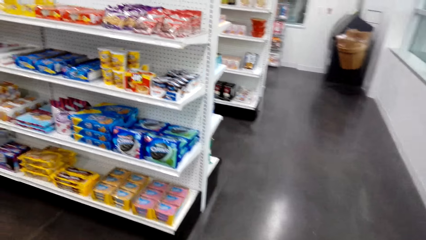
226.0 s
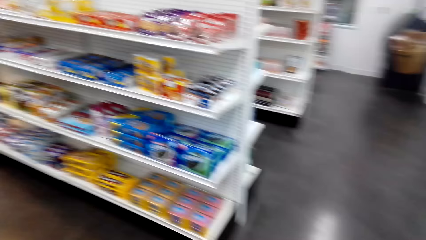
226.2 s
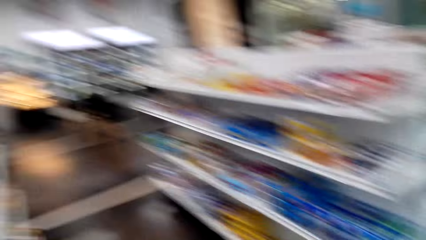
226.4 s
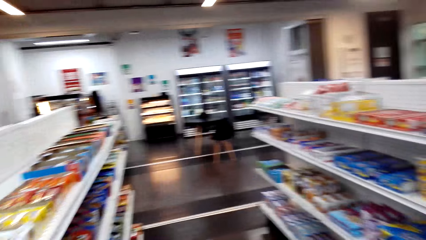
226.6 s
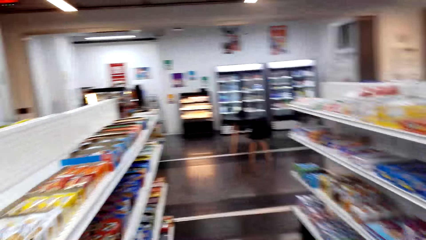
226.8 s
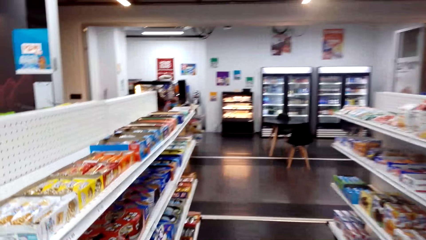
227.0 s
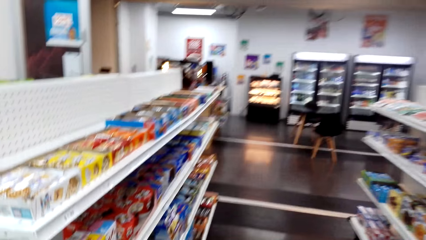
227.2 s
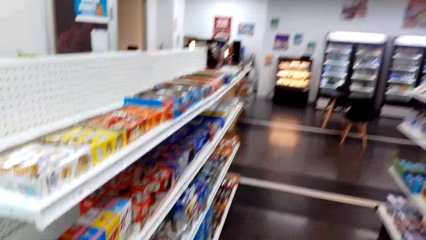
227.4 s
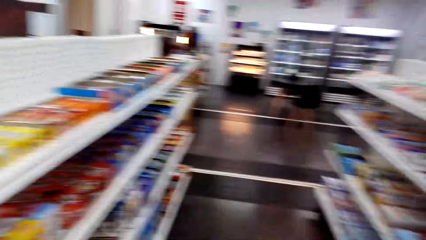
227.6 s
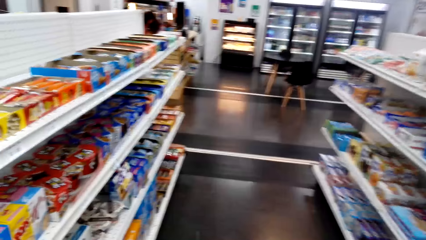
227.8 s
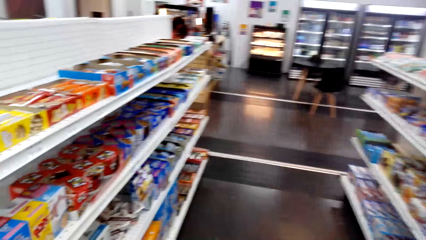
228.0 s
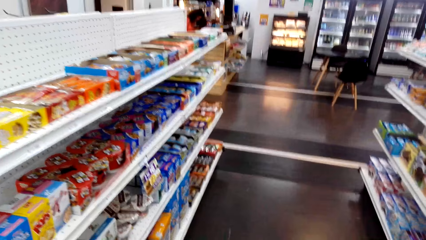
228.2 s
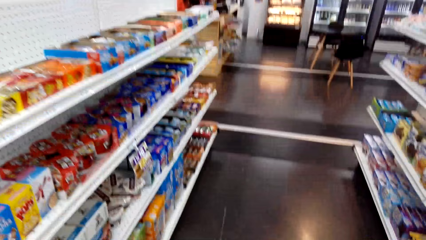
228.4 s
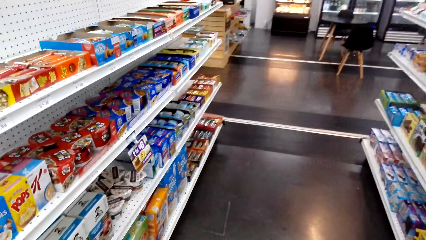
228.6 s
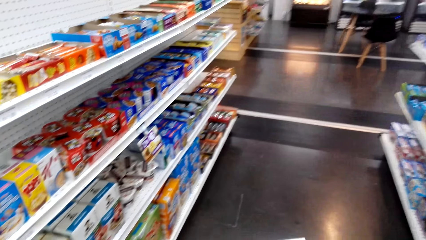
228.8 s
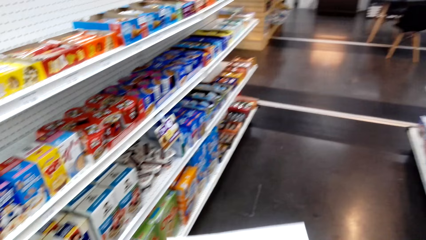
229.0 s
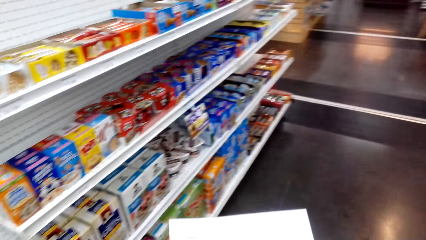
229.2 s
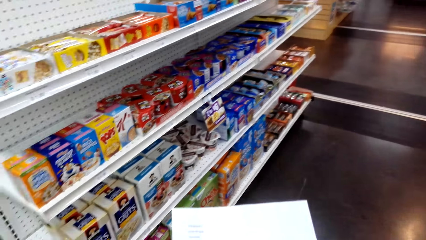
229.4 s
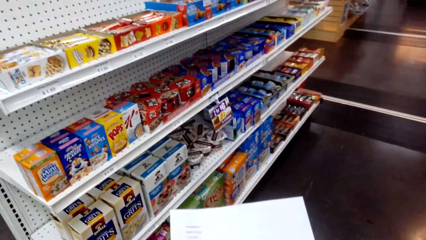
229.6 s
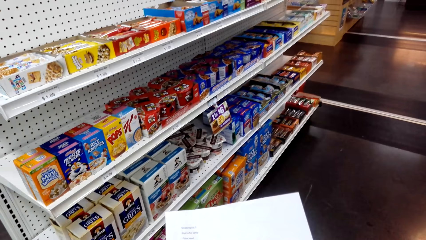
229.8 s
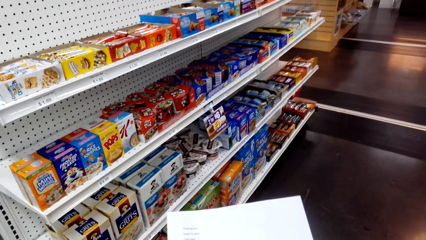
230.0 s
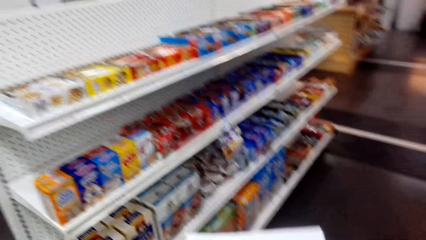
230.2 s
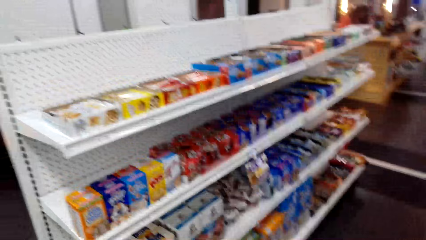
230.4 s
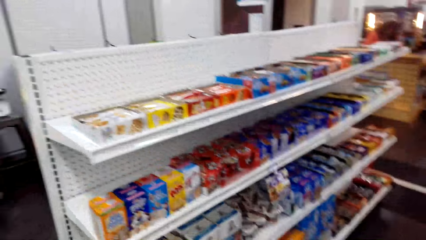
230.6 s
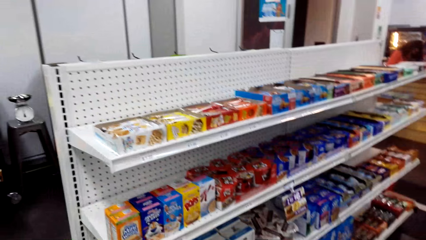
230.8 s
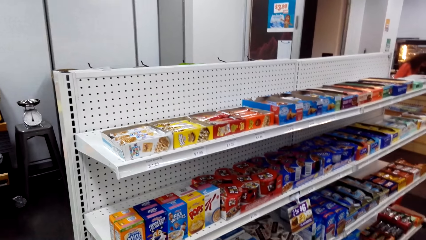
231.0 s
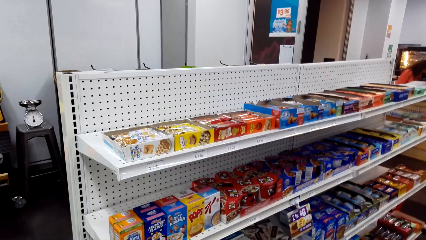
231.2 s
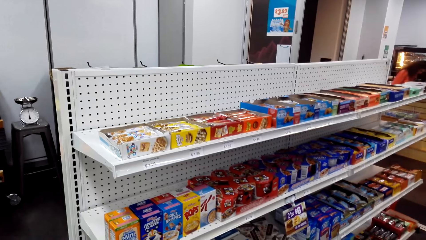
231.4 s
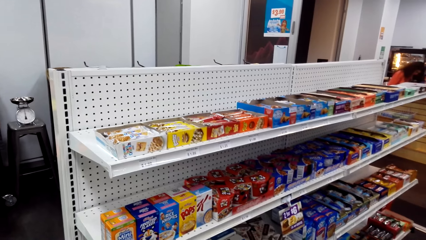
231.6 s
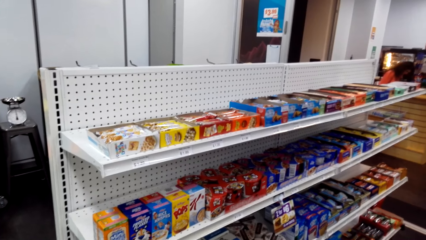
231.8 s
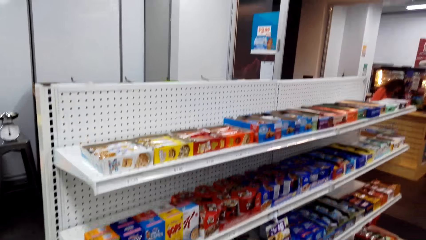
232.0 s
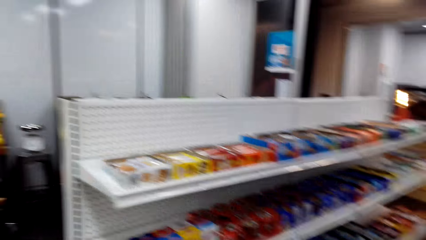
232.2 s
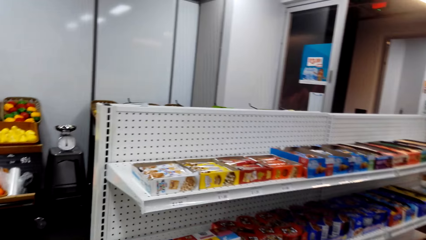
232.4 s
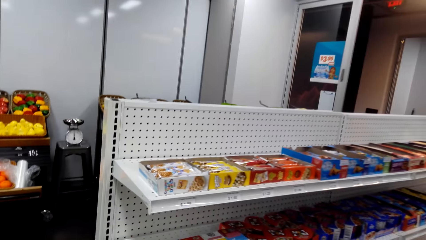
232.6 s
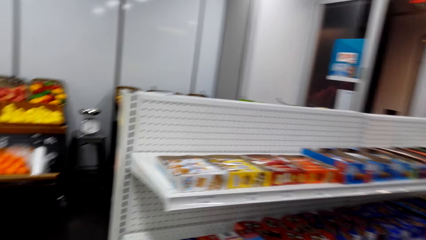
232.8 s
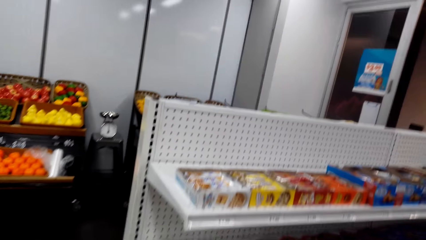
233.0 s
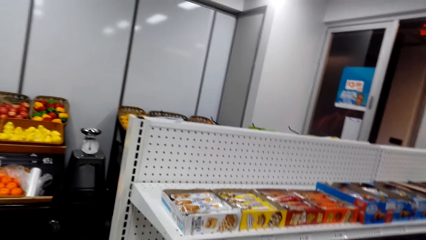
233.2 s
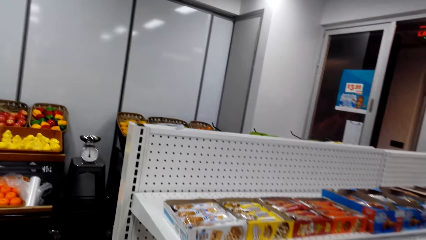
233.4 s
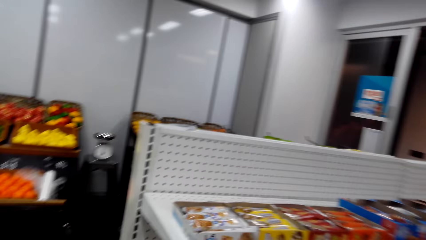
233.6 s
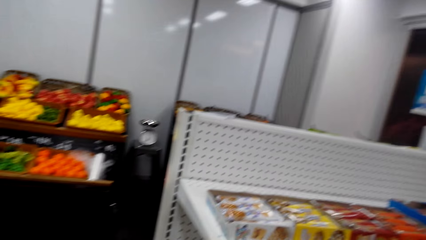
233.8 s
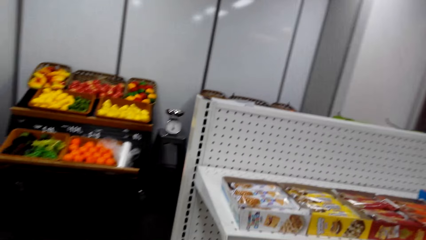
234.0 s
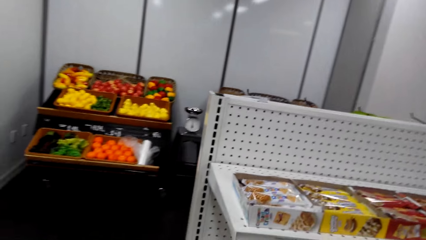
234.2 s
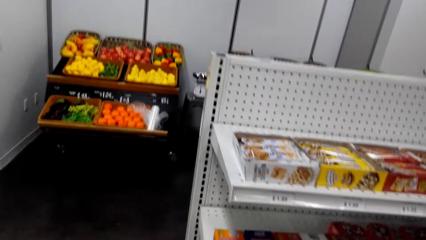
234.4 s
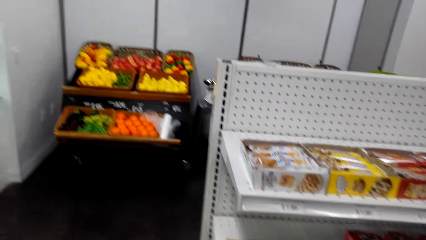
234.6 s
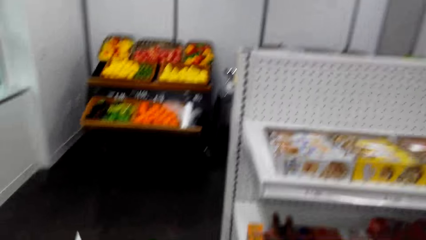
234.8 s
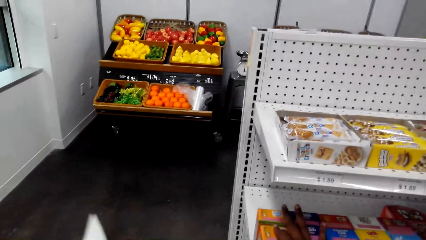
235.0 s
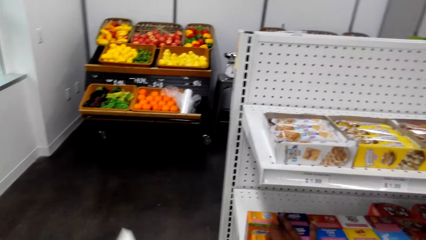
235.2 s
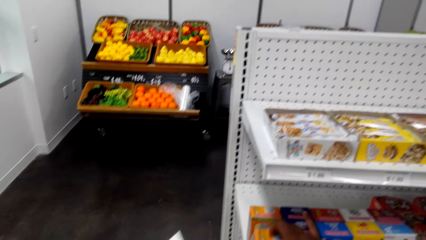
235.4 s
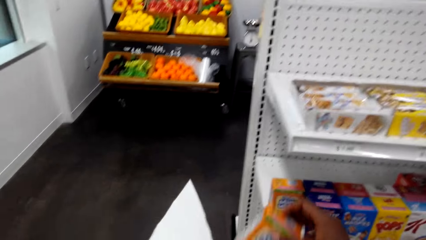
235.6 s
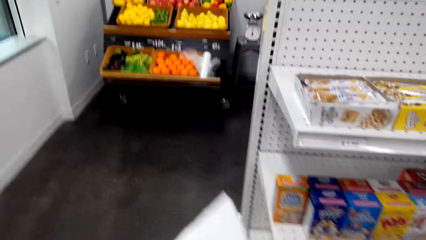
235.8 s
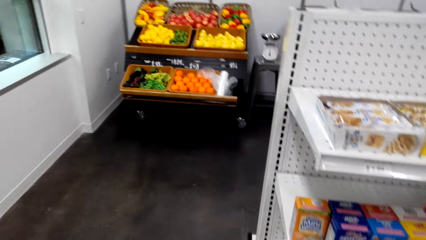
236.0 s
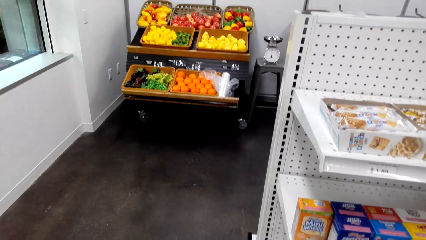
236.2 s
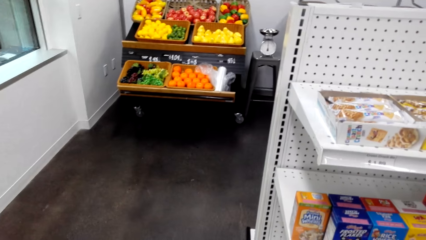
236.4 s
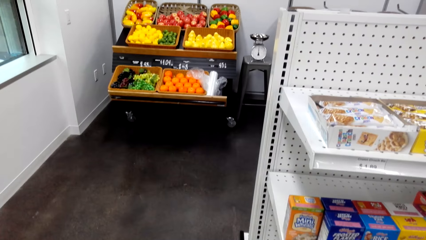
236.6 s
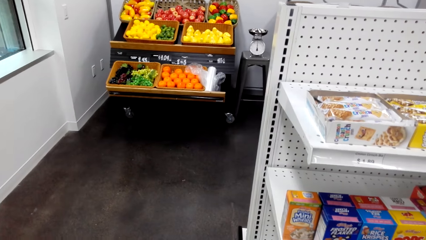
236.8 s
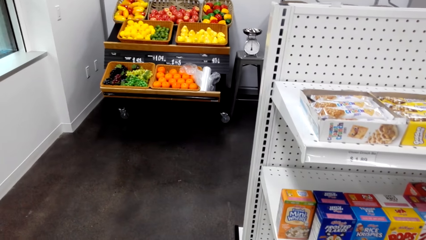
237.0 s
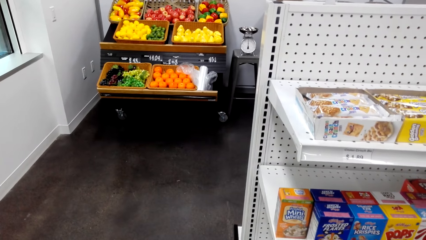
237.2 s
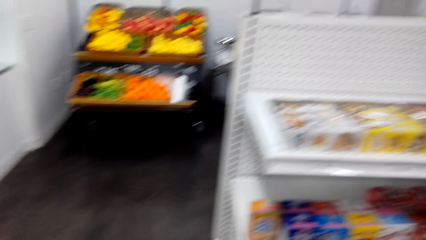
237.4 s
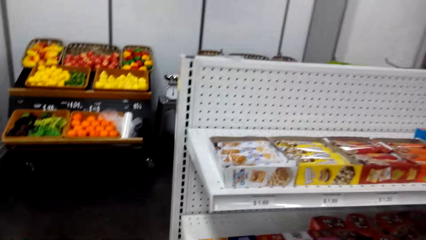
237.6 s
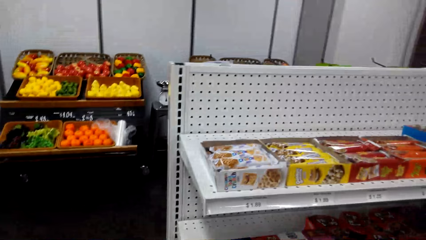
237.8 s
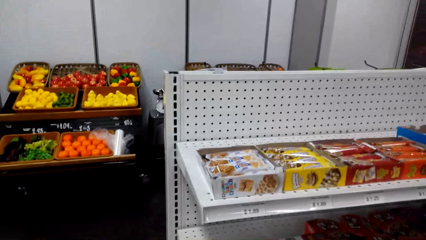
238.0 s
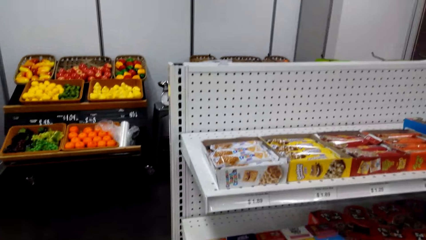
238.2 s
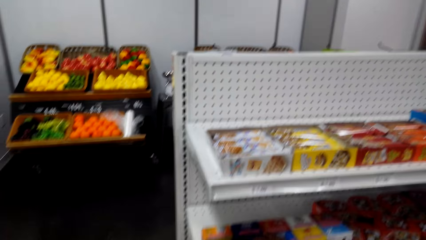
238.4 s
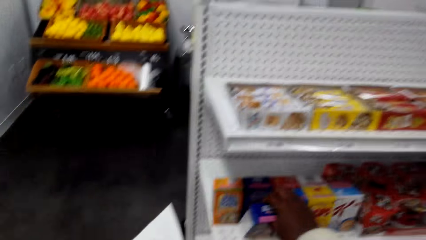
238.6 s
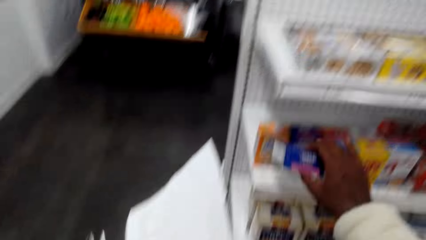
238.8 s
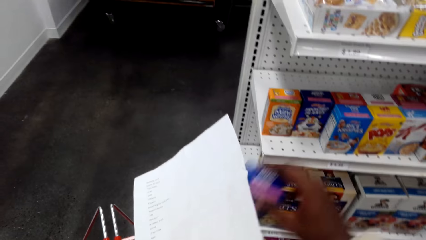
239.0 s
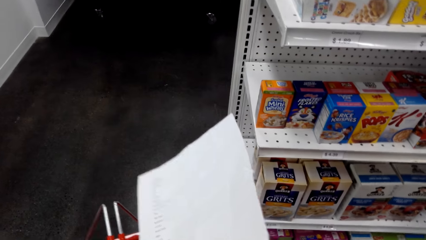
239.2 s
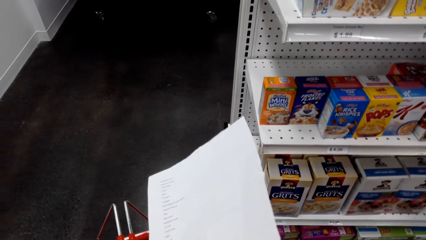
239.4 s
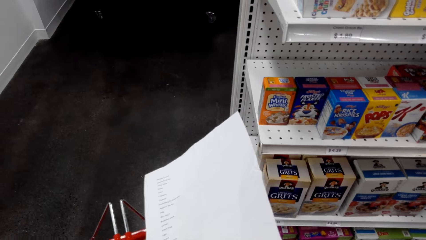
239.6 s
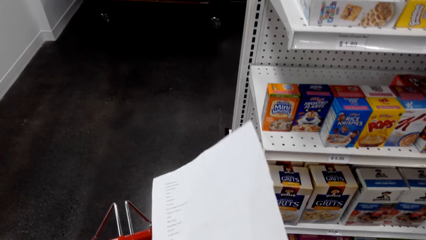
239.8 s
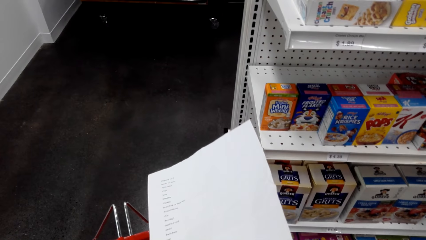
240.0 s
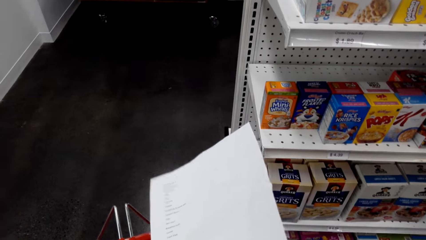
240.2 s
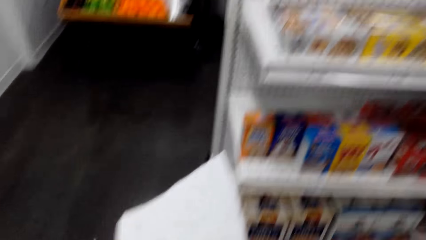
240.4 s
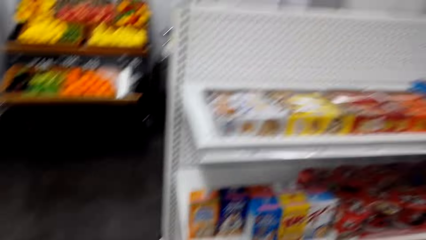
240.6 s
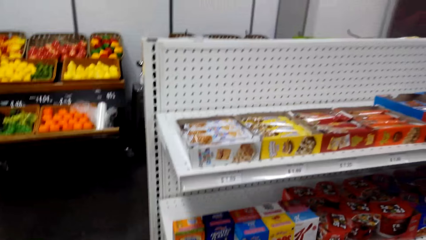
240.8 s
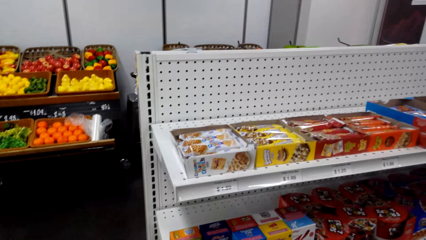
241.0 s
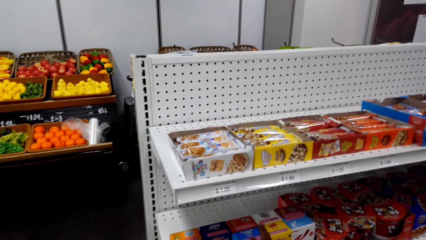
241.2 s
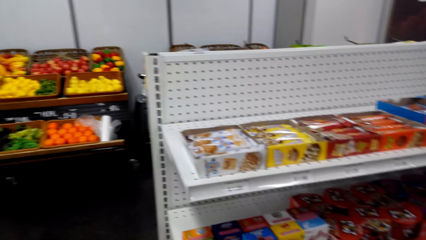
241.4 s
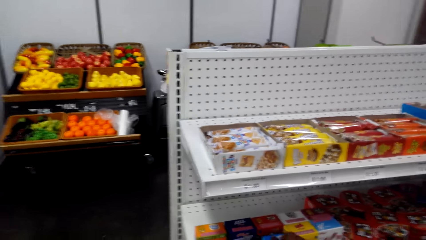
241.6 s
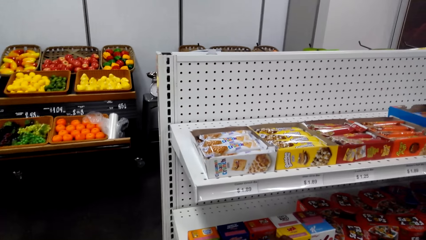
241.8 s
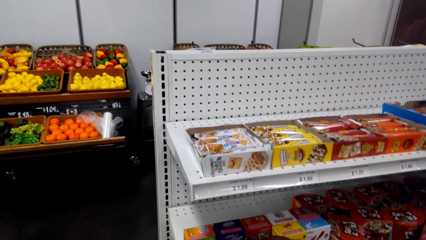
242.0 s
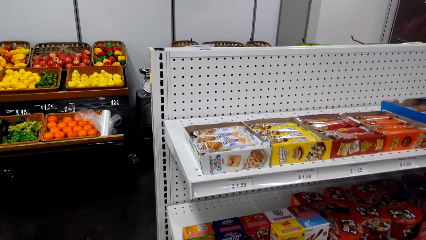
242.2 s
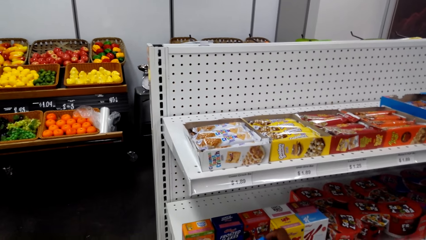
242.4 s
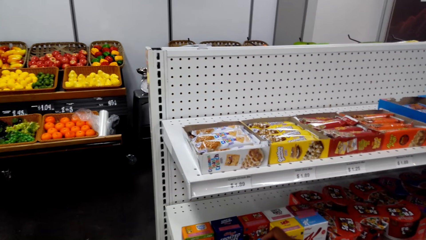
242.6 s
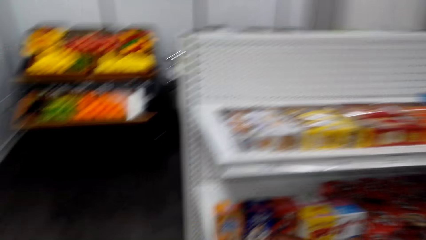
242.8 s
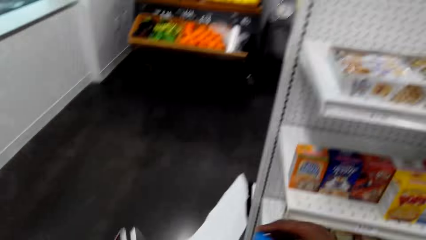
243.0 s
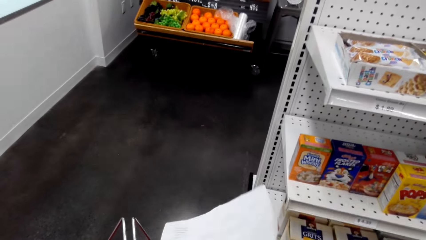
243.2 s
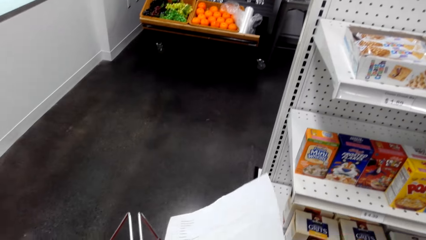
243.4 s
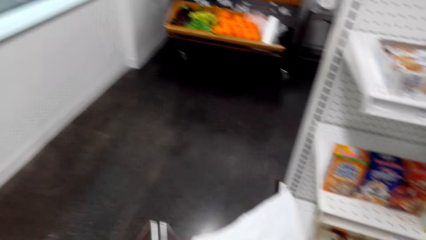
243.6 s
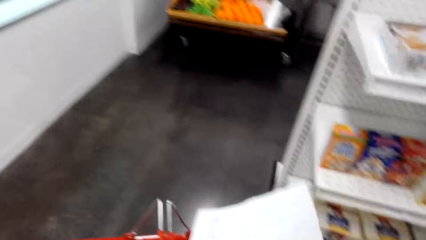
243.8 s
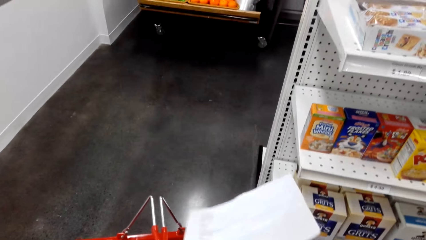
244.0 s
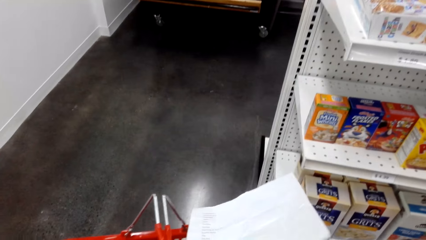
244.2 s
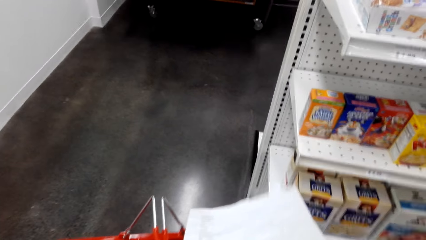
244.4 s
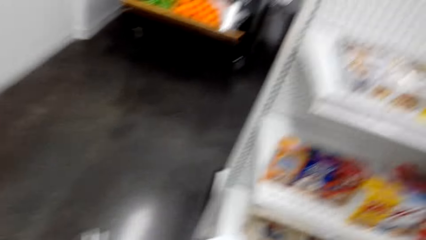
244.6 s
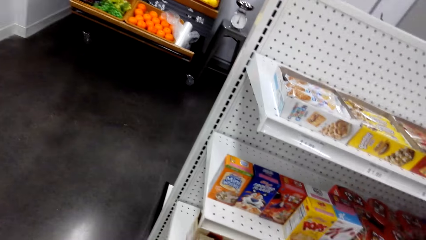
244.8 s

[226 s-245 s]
The camera wearer views items on the supermarket shelving. They adjust the paper in the hands. They view items on the supermarket shelving. They pick a snack packet on a supermarket shelf. They put the snack in the basket. They view items on the supermarket shelving. They pick a snack packet on the supermarket shelf. They put the snack packet in the supermarket basket. They view items on the supermarket shelving. They pick a snack packet on the supermarket shelf. They put the snack packet in the supermarket basket.
